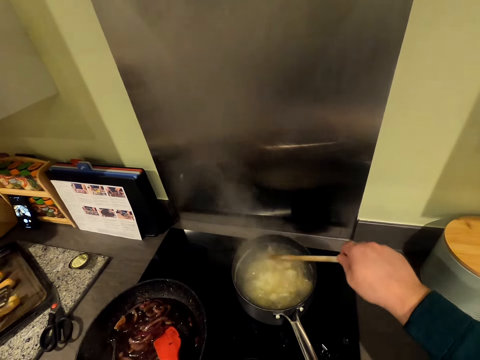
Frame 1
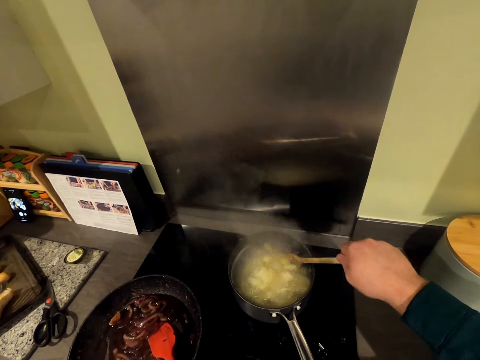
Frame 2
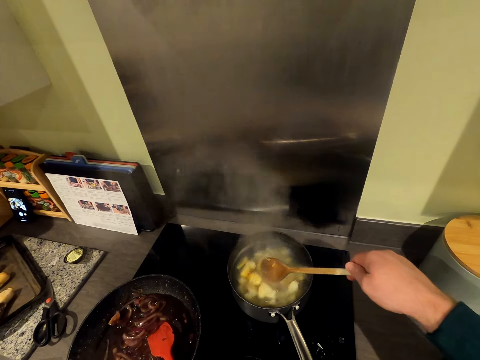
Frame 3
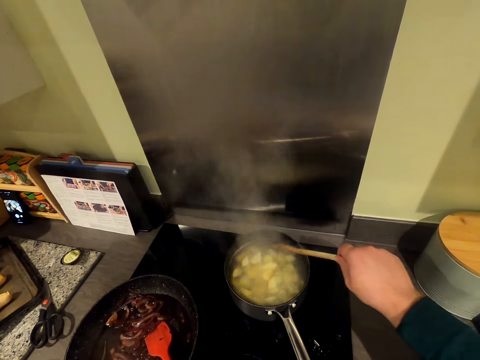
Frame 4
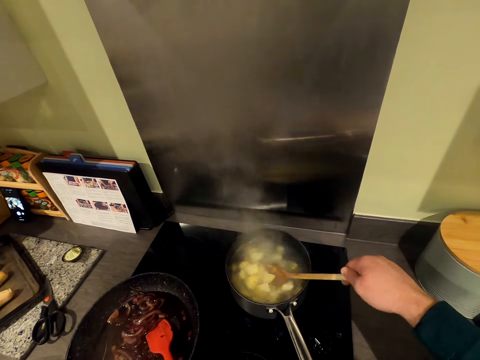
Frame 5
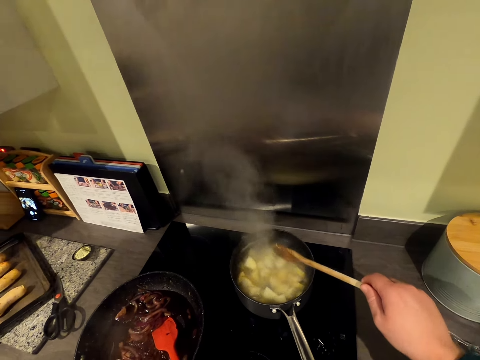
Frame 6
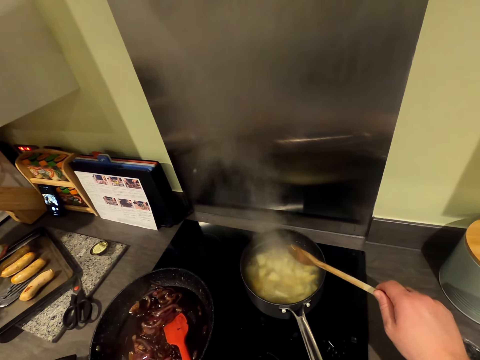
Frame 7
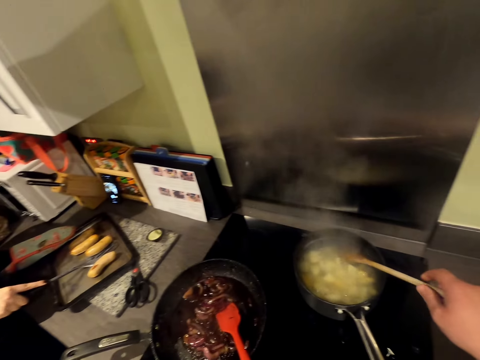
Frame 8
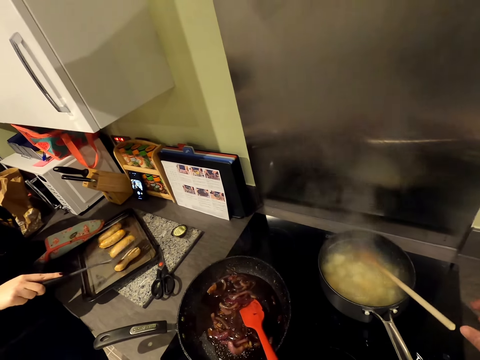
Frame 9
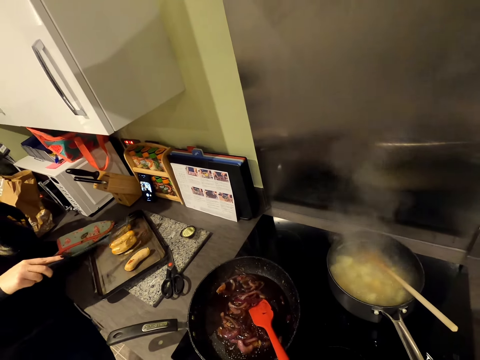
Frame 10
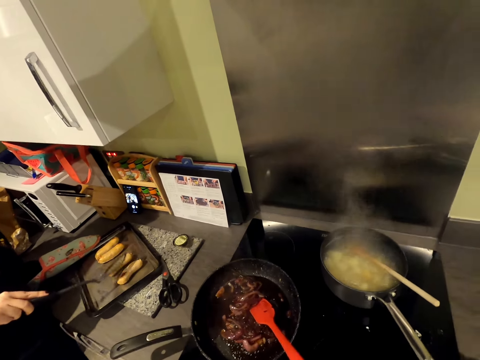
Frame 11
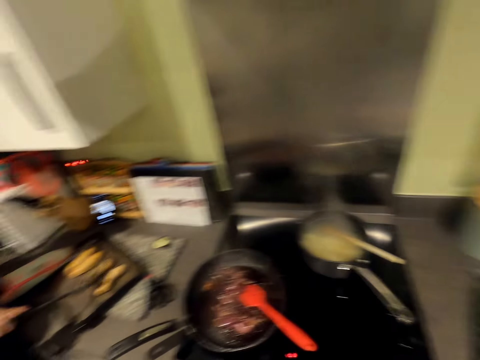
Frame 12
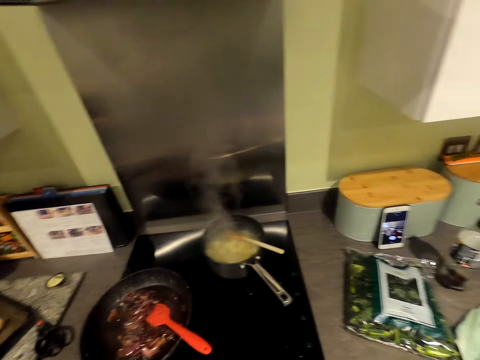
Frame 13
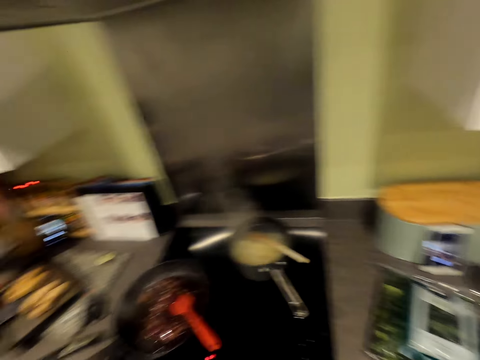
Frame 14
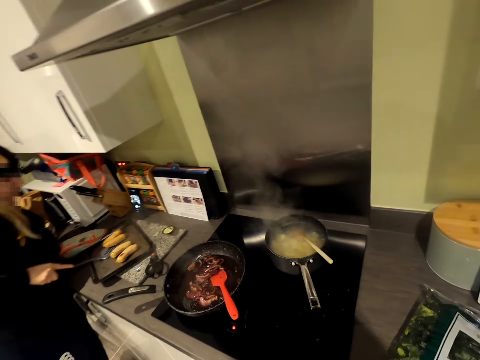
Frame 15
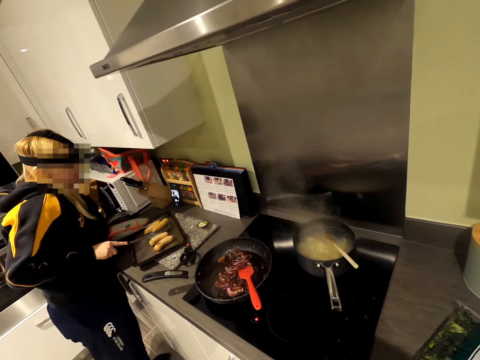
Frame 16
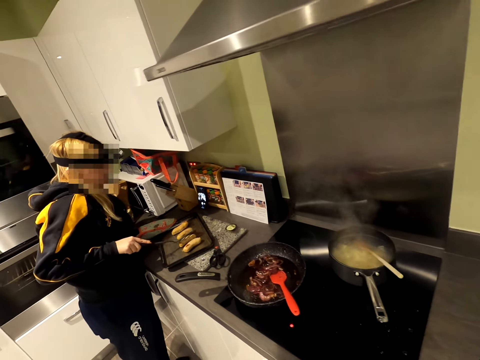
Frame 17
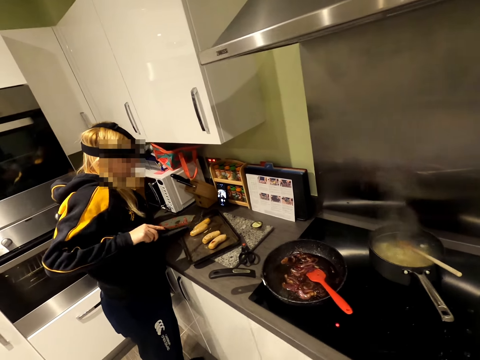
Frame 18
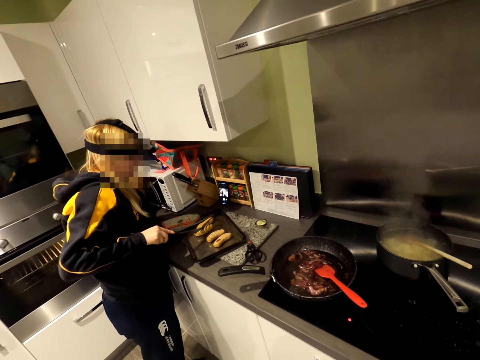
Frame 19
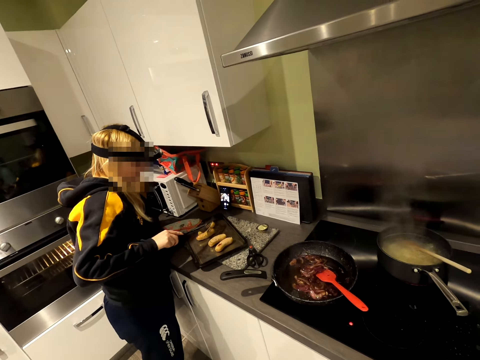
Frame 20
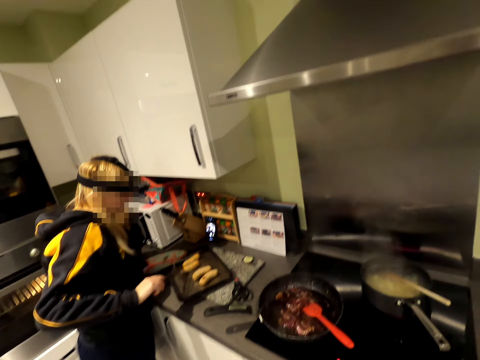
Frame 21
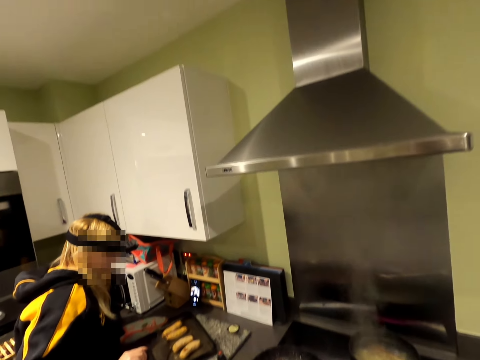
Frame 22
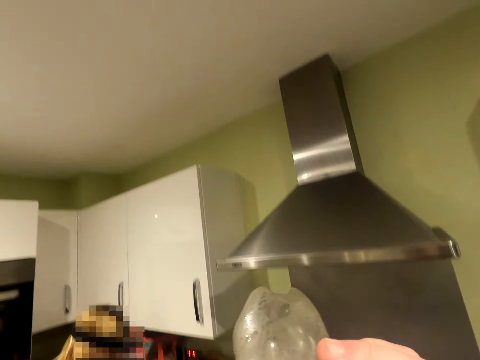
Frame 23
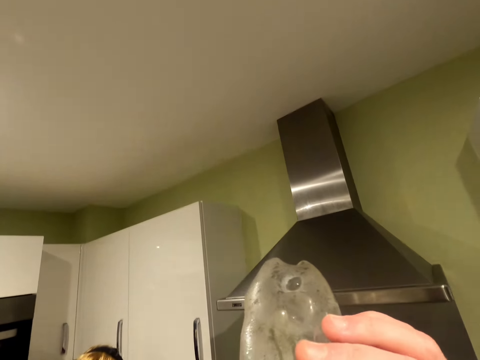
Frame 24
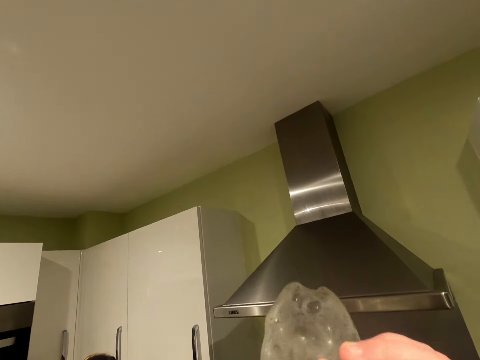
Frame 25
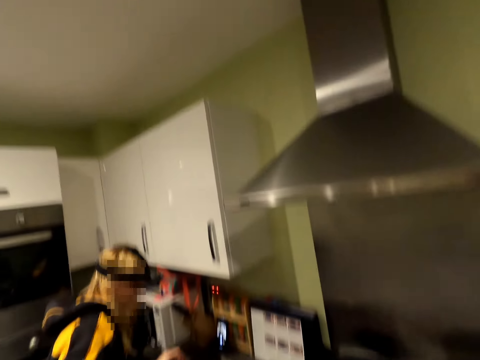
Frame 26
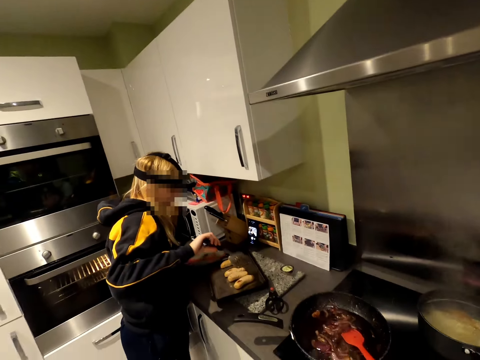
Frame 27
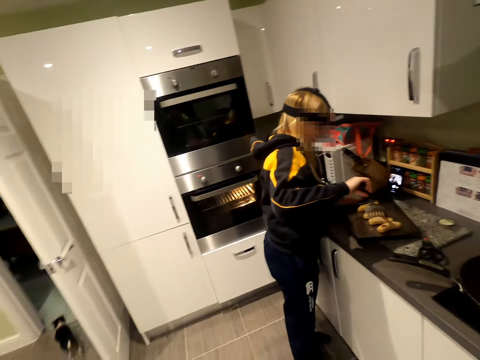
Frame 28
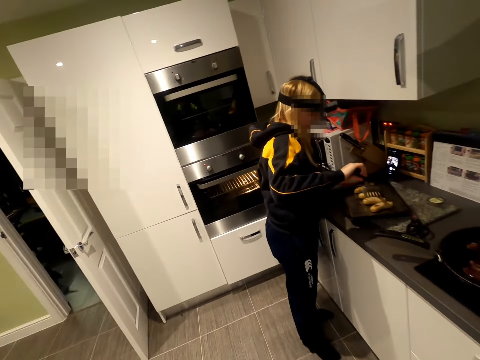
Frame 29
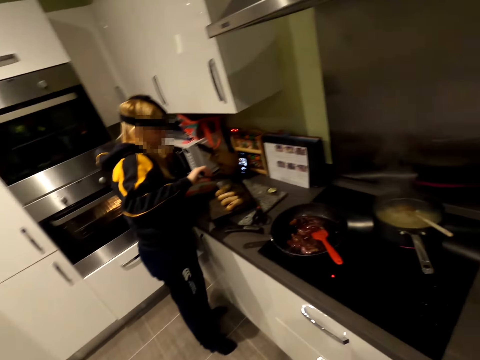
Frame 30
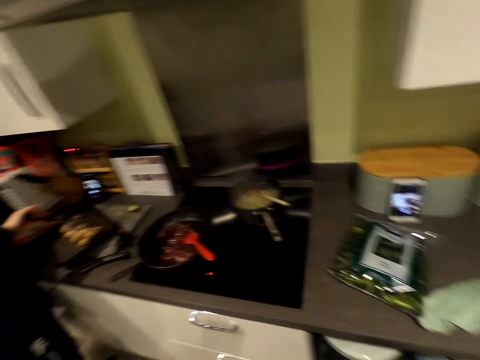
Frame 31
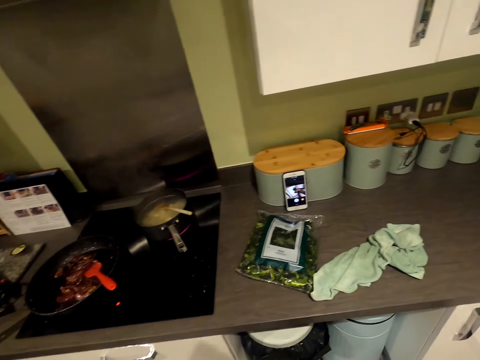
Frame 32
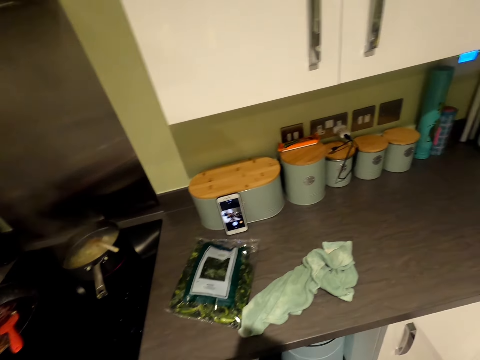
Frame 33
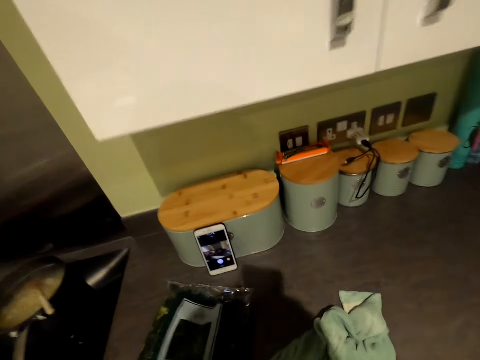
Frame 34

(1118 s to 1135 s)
The camera wearer holds the wooden spoon. They stir the potato in the cooking pot. They shake the spoon. A woman carries a sausage. The camera wearer leaves the wooden spoon in the saucepan. They move in the kitchen. The woman returns the sausage on the tray. The camera wearer picks up the bottle. The woman carries the sausage, returns the sausage on the tray and holds the slotted spatula. The camera wearer drinks from the bottle. They hold the slotted spatula. They move in the kitchen.

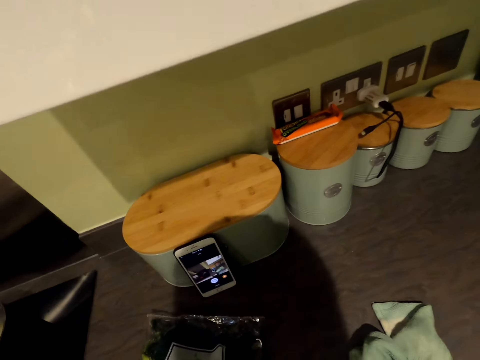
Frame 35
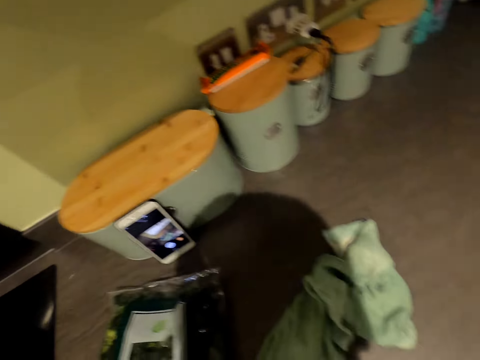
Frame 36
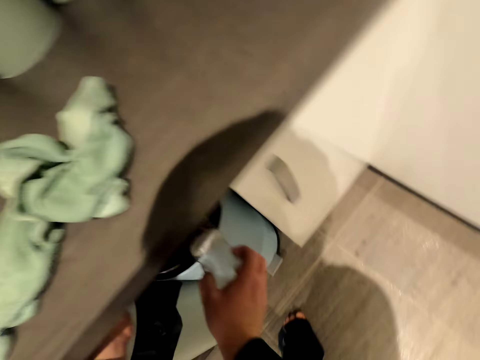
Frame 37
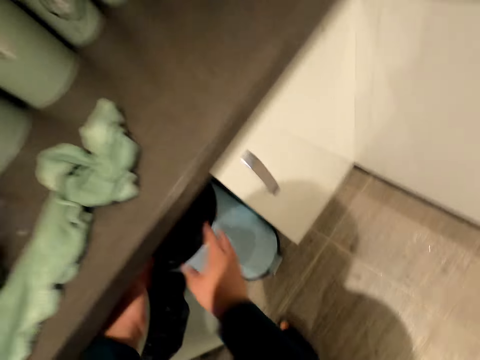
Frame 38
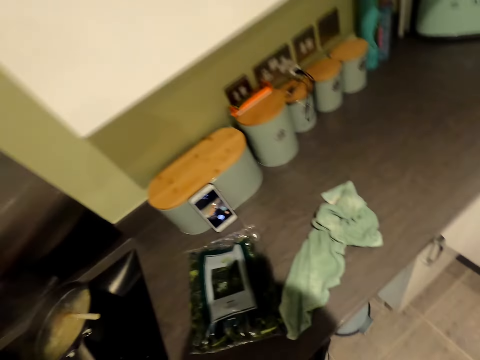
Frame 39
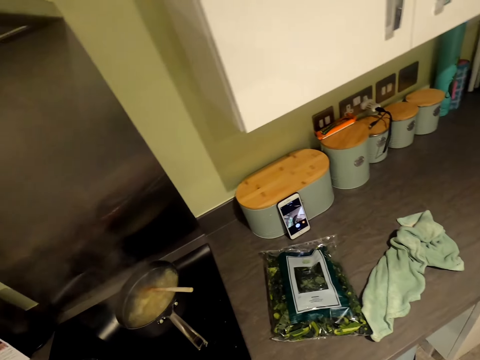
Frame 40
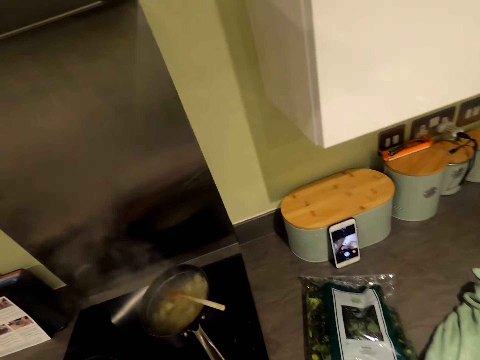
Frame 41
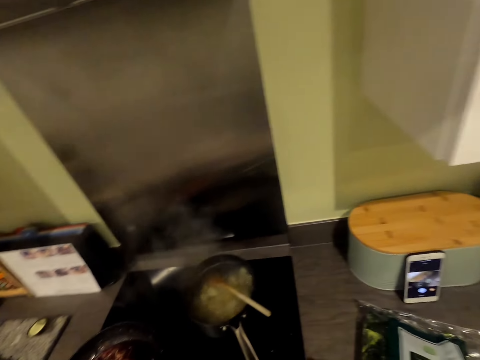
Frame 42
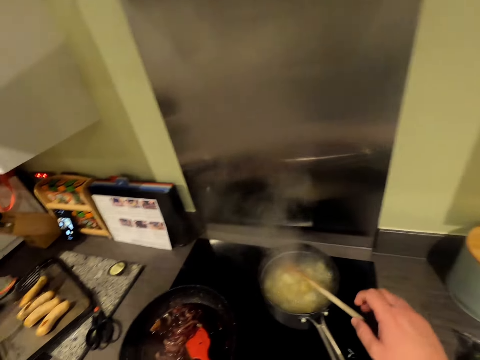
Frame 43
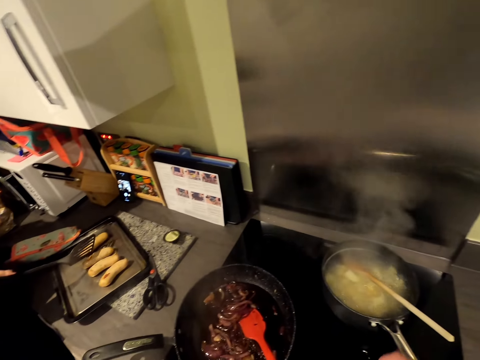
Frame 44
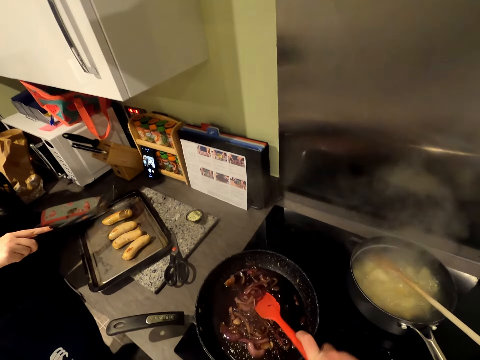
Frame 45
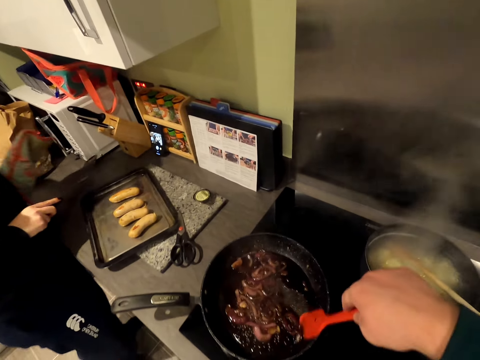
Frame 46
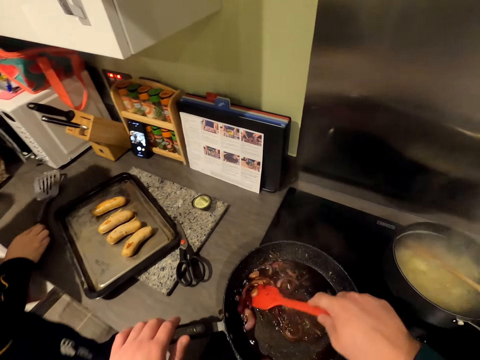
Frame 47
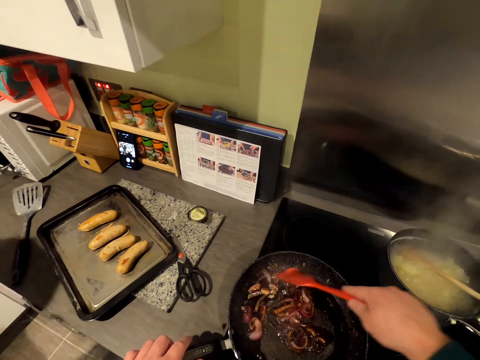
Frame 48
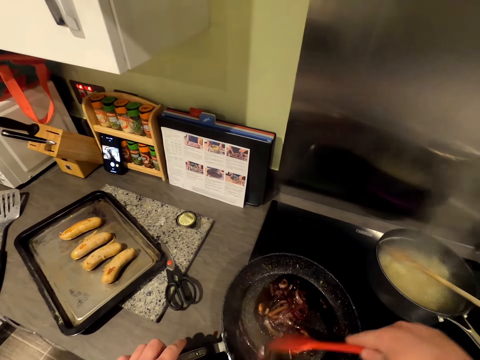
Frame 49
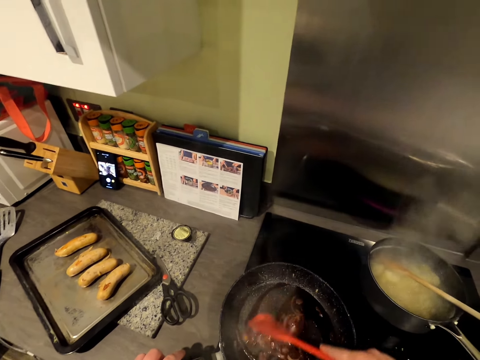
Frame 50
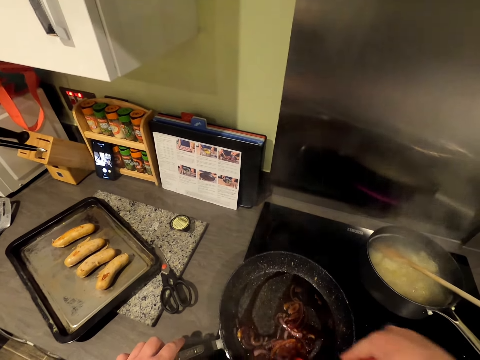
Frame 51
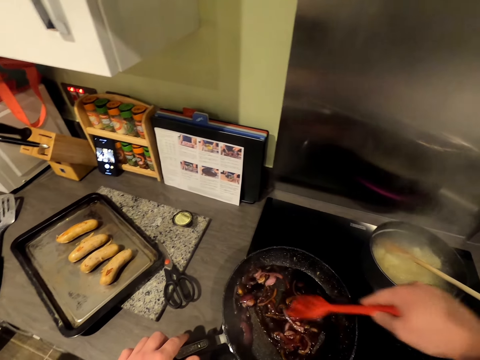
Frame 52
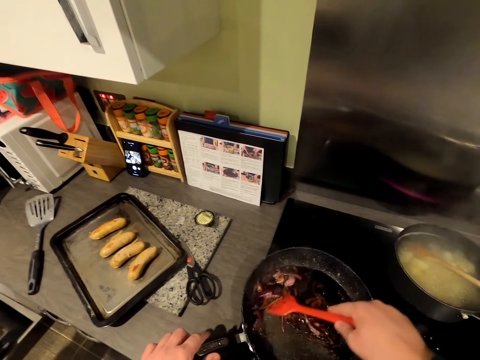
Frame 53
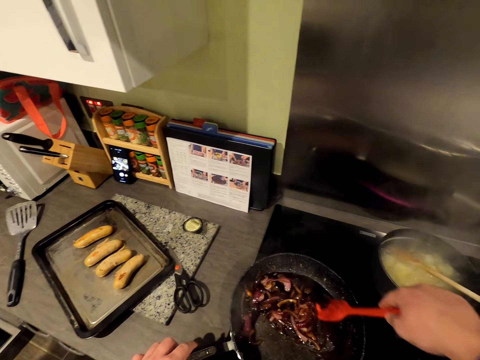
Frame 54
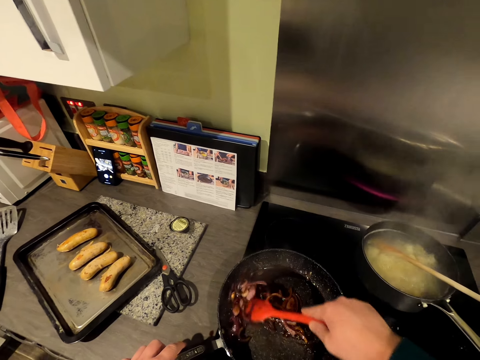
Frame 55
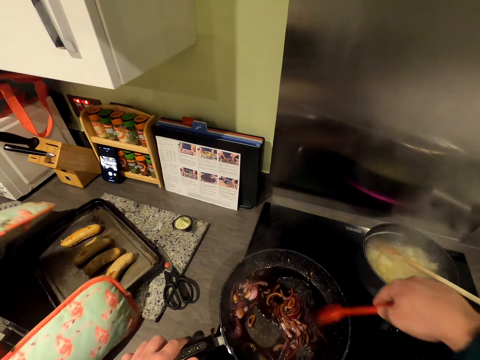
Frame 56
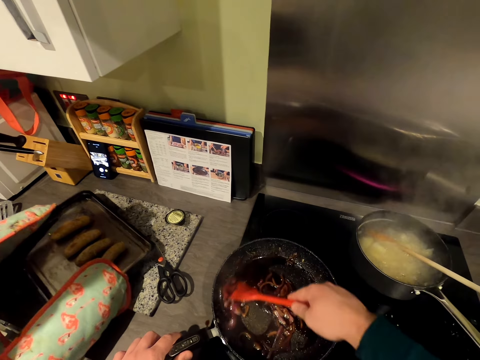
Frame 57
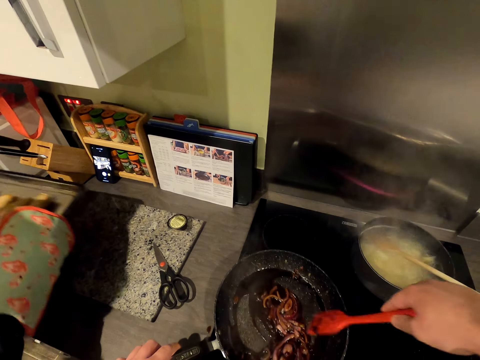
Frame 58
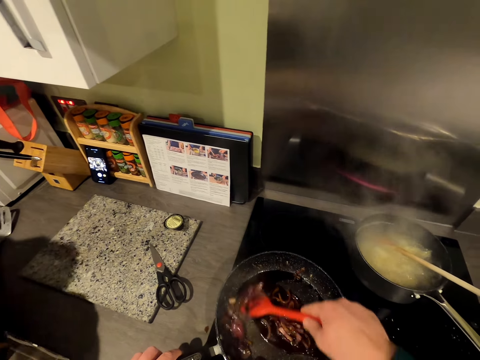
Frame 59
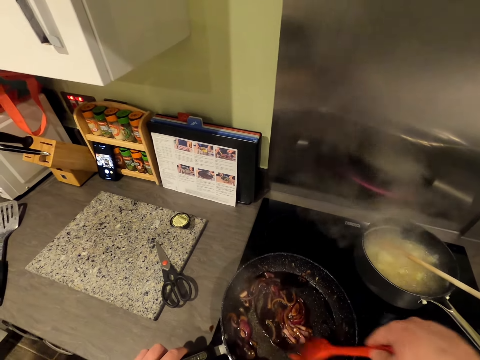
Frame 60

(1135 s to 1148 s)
The camera wearer throws the bottle in the dustbin. They put something in the cupboard. They move in the kitchen. They hold the wooden spoon. A woman holds a slotted spatula. The camera wearer holds the slotted spatula. They stir the onion in the frying pan. The woman places the turner spatula on the cabinet top and moves in the kitchen. The camera wearer stirs the food. The woman picks up the baking sheet. The camera wearer carries the tray with oven gloves. They stir the food. The woman walks in the kitchen.
